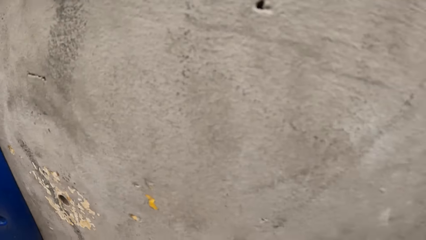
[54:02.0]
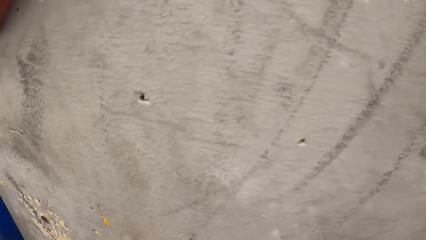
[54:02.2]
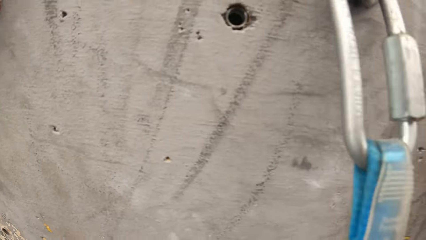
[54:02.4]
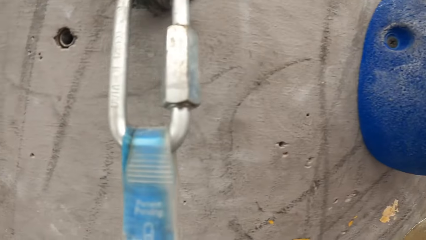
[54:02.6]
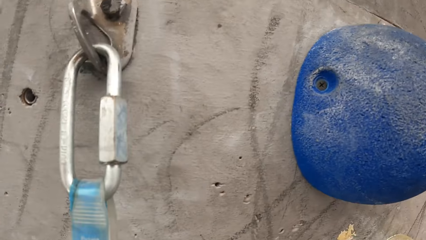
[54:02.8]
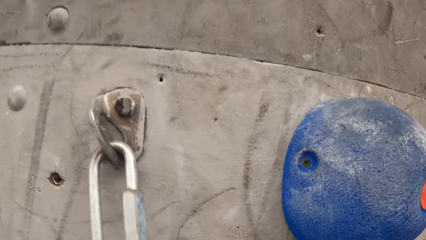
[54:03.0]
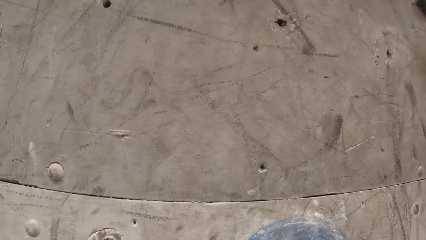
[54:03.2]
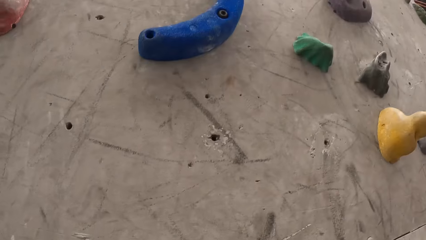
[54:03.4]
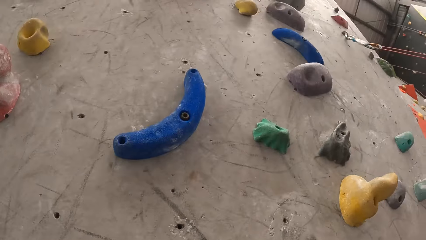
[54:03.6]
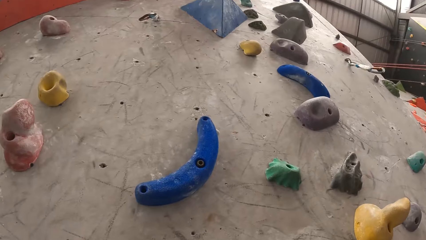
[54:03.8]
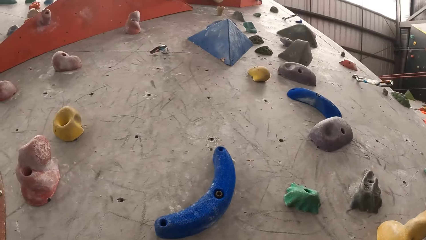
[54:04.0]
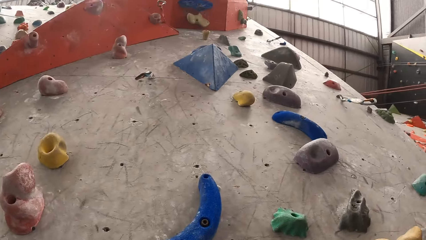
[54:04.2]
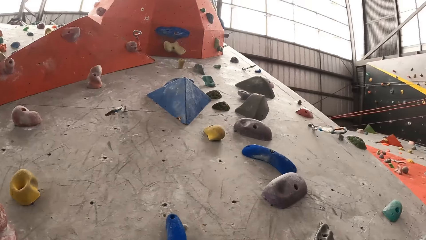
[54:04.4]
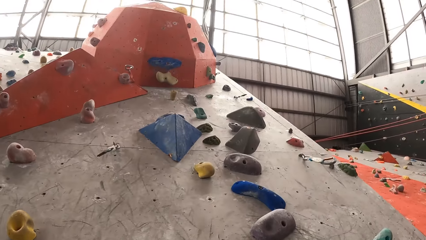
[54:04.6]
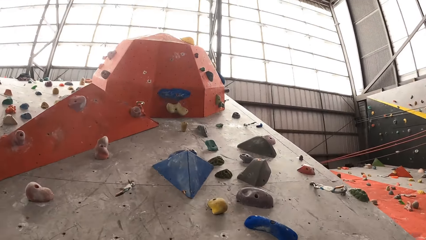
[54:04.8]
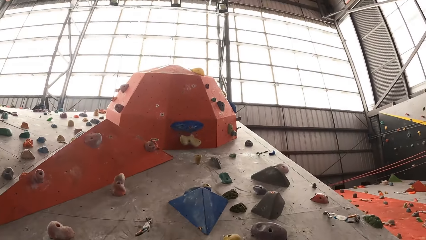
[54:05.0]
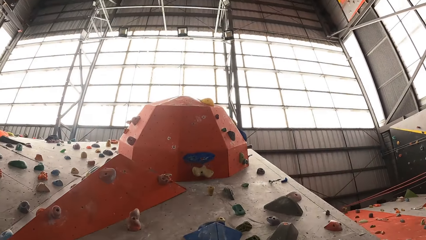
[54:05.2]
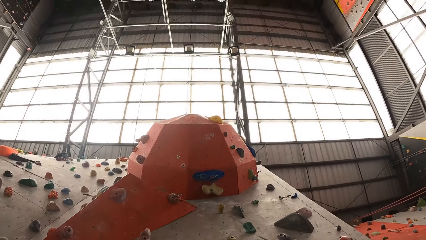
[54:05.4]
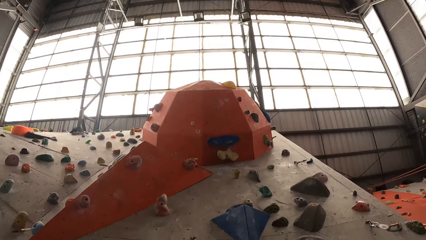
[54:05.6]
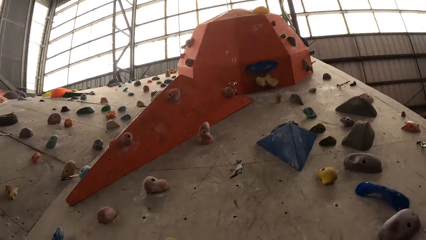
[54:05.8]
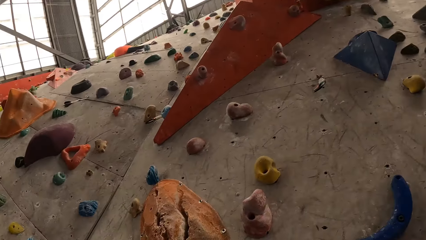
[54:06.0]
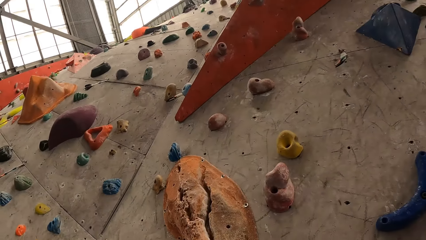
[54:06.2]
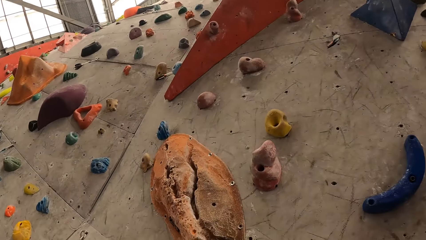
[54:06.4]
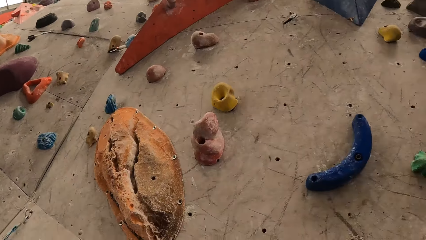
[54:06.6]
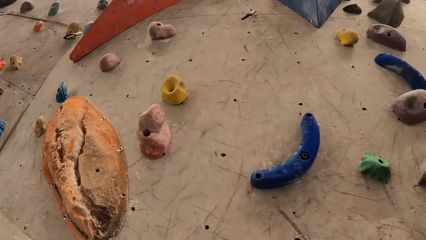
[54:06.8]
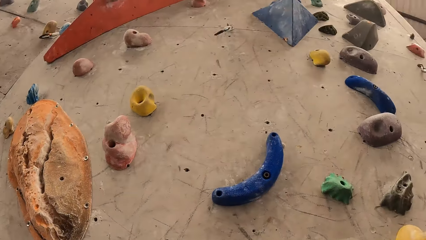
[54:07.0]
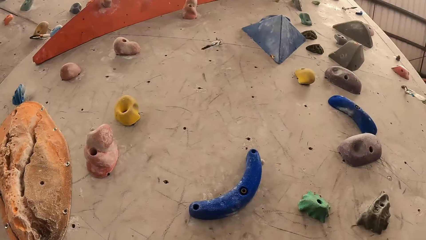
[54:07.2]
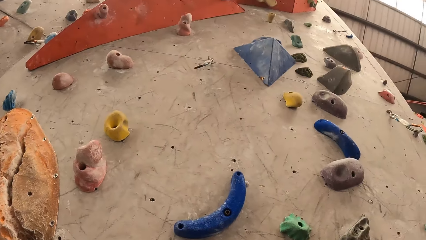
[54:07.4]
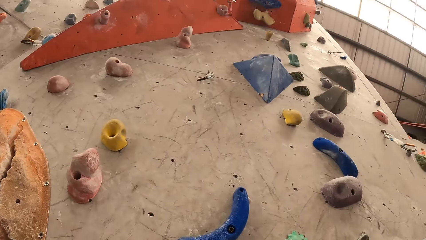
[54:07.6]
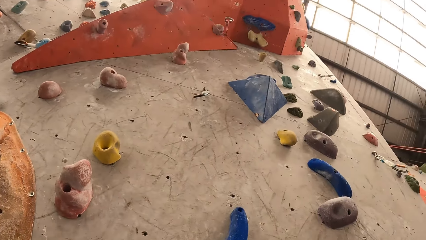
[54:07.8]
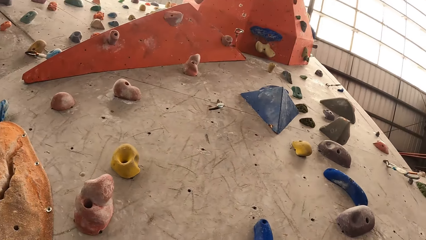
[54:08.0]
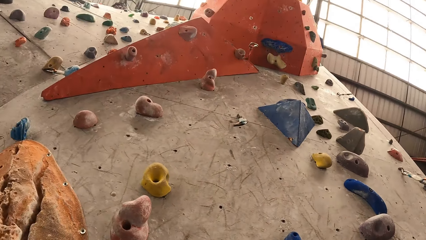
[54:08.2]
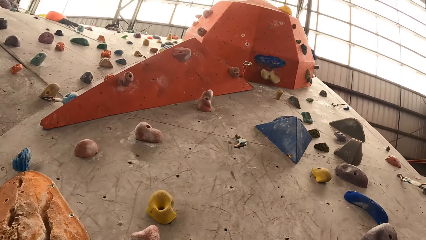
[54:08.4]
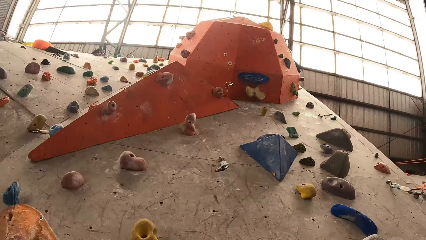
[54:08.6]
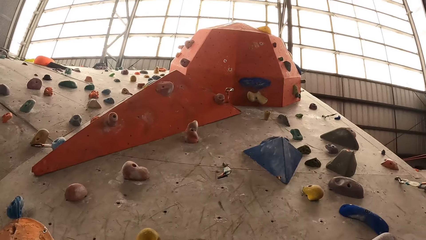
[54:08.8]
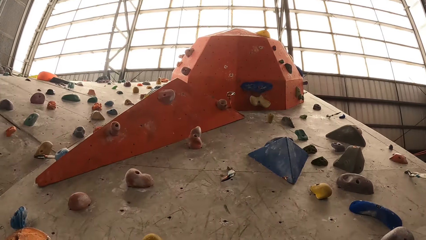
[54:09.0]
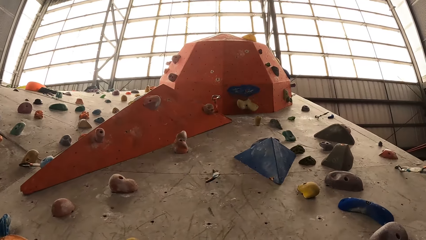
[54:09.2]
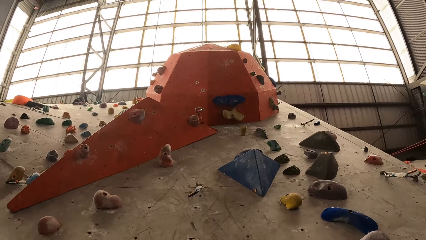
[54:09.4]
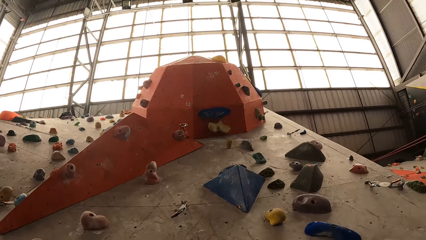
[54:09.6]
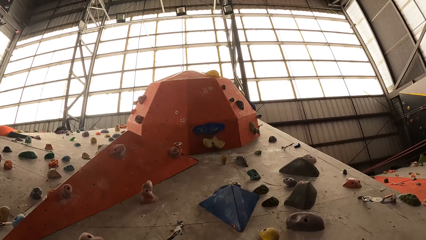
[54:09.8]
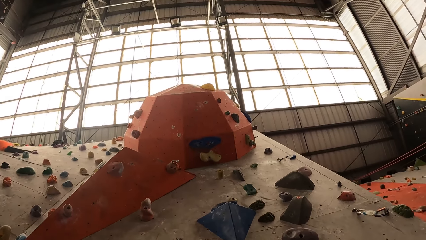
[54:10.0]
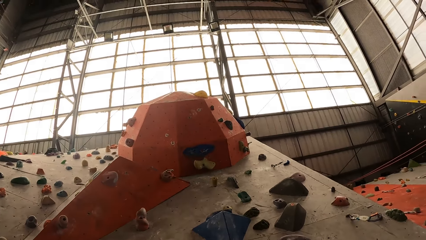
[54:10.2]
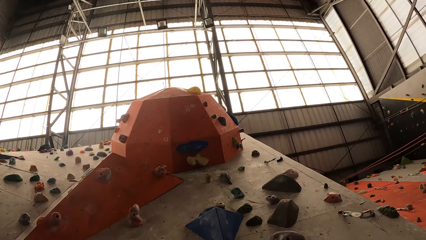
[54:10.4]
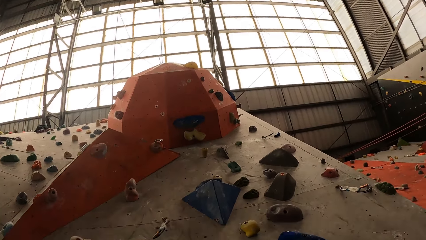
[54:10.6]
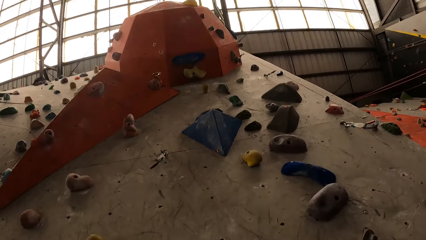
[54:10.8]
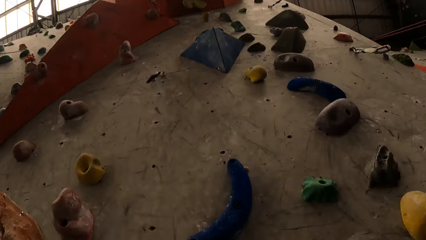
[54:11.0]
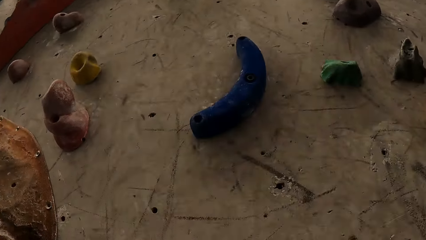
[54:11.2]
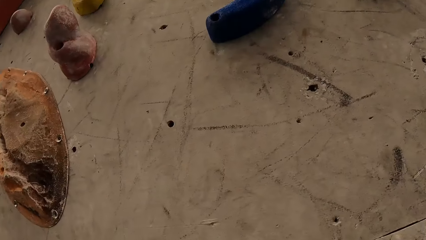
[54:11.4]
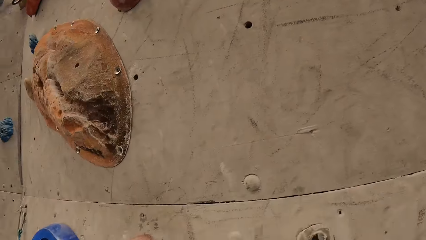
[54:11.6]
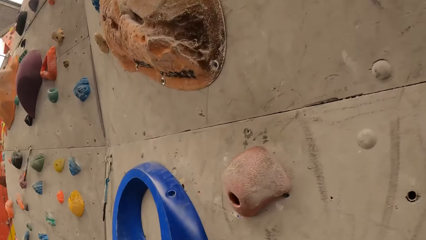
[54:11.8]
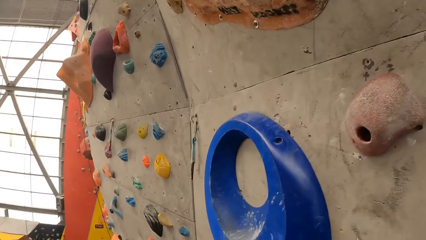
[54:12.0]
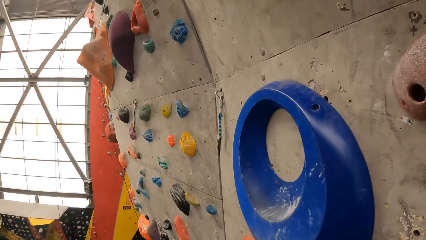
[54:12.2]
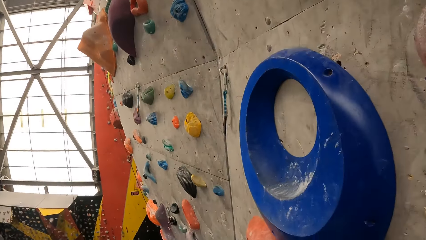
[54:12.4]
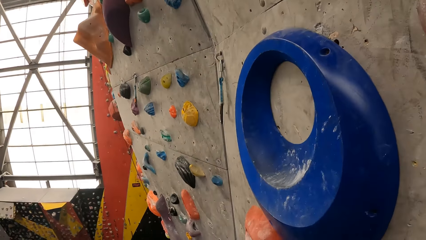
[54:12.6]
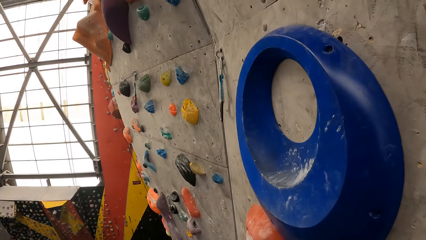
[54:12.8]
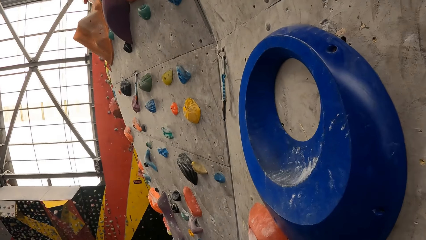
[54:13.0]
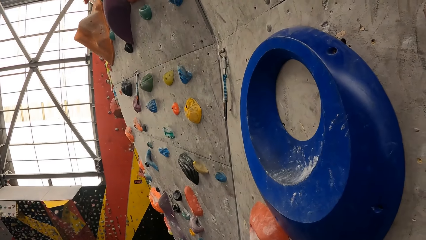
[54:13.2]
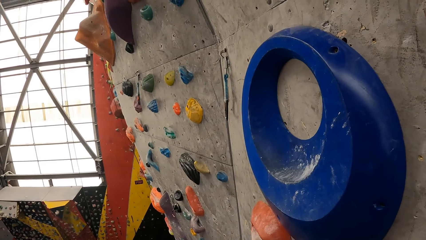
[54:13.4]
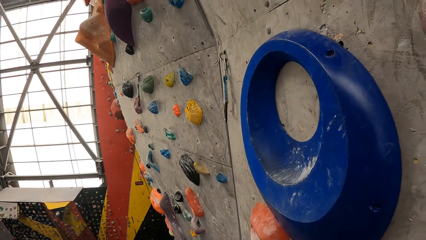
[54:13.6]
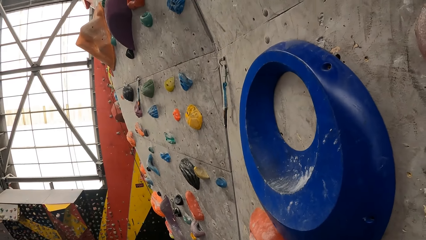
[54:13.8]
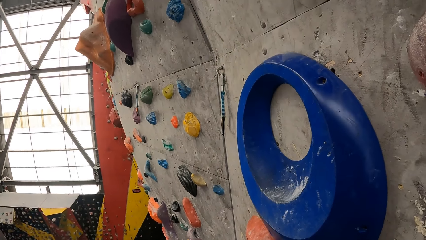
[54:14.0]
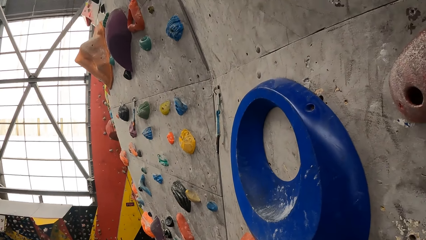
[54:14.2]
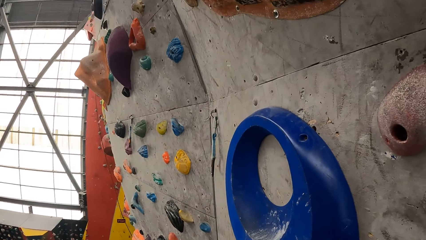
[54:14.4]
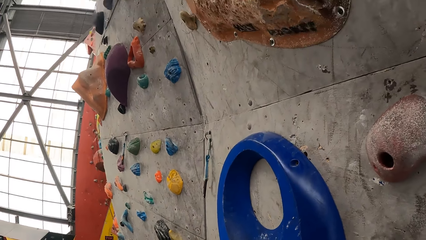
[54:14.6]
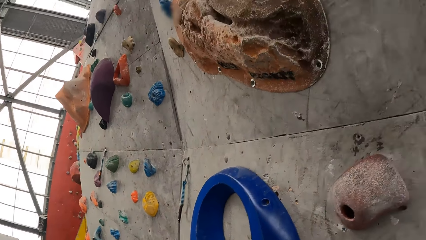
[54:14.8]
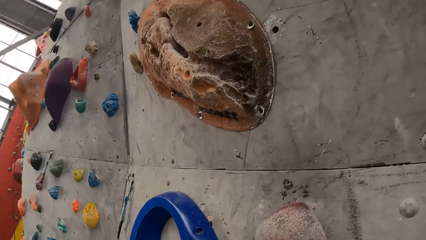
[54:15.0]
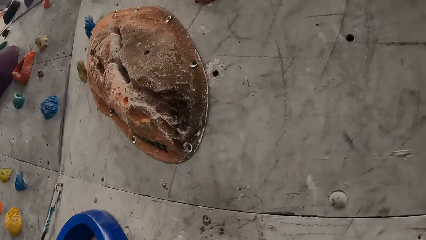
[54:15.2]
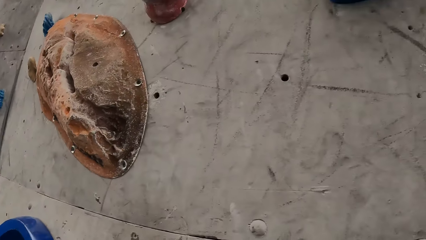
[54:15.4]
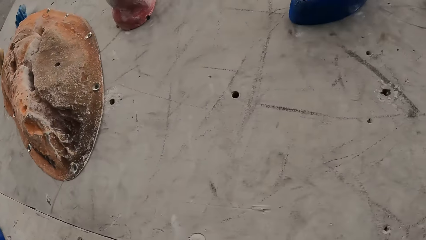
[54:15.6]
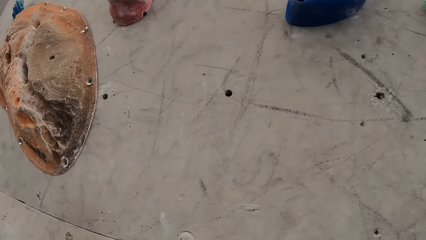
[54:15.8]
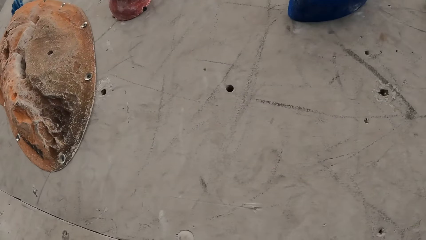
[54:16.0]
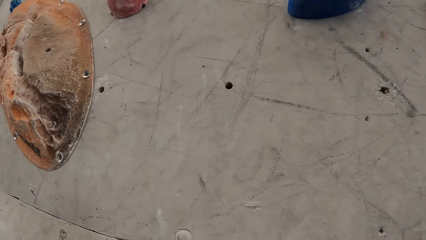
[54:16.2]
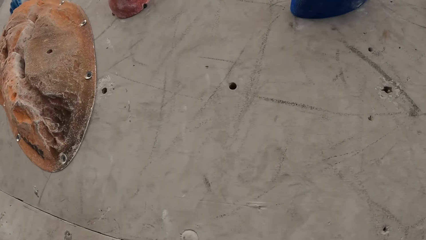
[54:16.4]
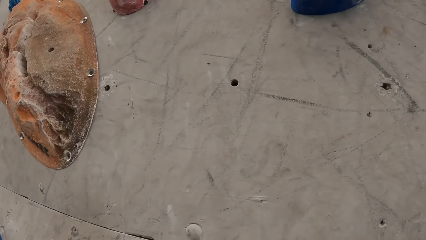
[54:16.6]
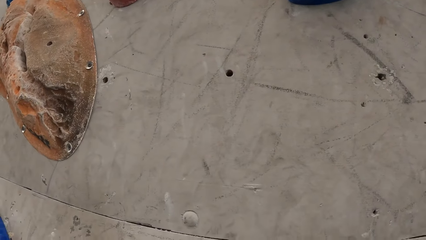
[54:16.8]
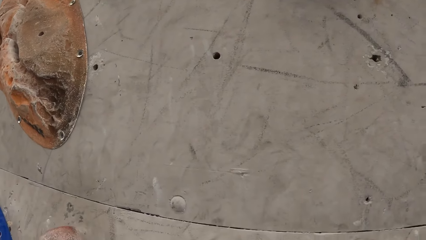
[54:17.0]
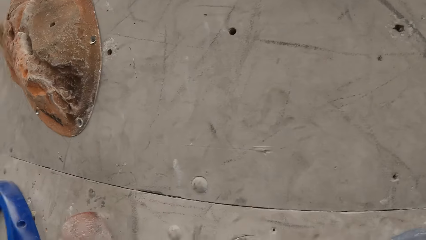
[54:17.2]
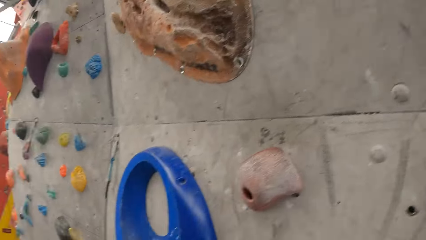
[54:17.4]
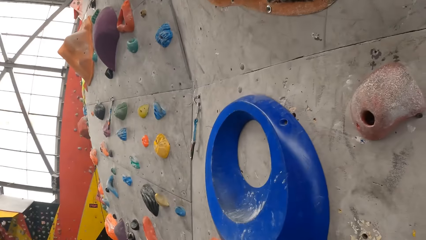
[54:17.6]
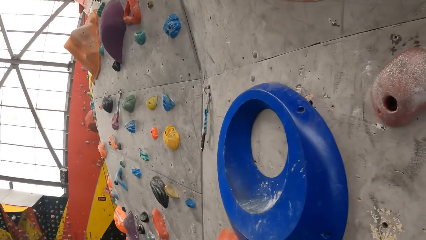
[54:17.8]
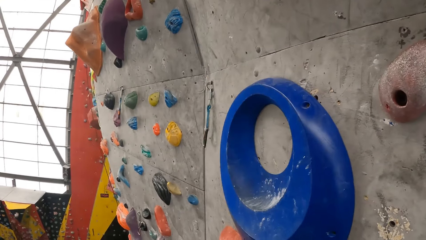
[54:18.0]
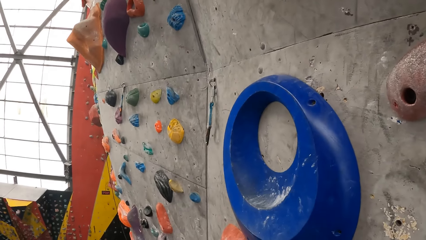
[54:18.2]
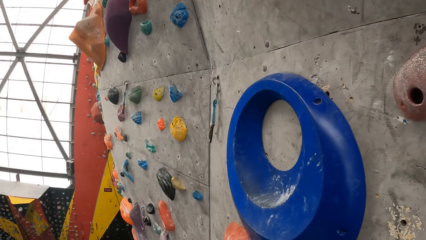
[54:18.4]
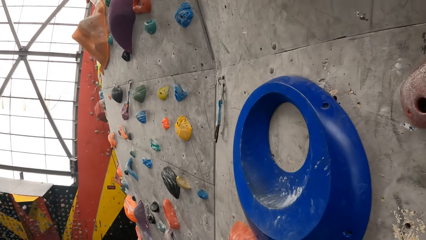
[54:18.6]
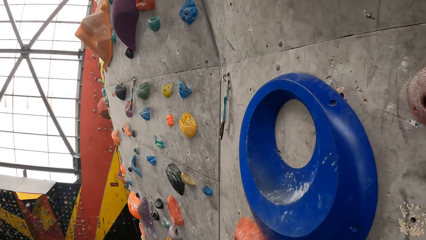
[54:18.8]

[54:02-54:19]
The camera wearer looks at the boulder wall. They climb the boulder wall. They look at the boulder wall.
